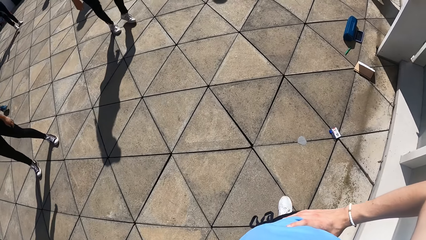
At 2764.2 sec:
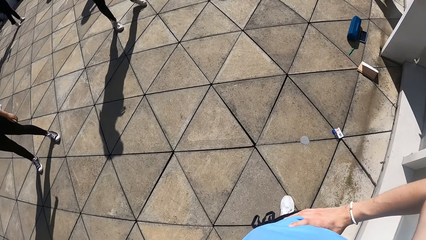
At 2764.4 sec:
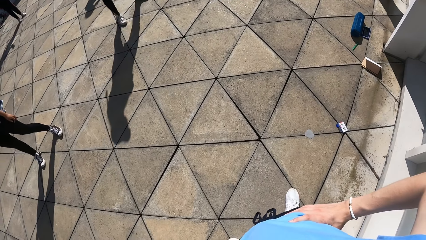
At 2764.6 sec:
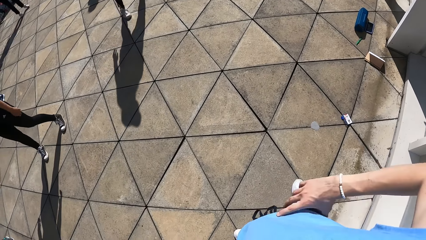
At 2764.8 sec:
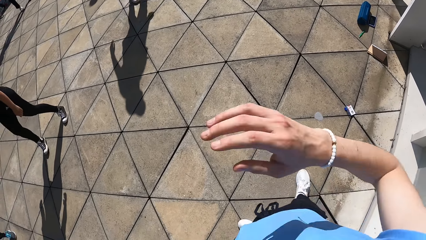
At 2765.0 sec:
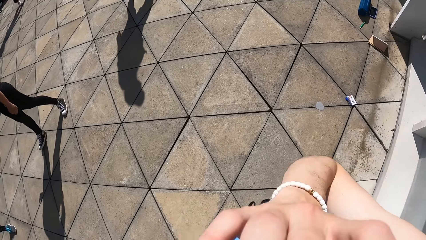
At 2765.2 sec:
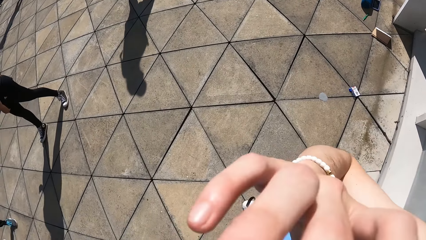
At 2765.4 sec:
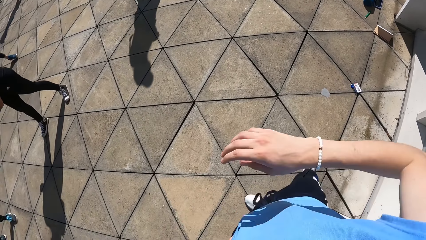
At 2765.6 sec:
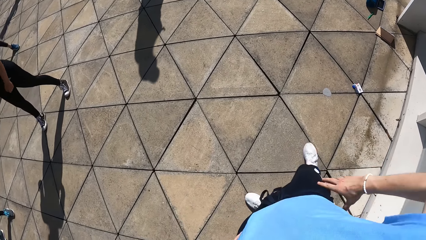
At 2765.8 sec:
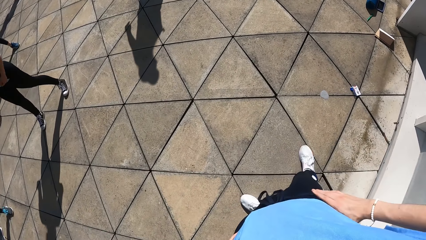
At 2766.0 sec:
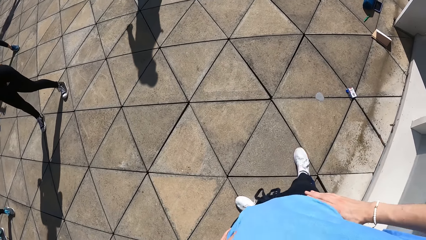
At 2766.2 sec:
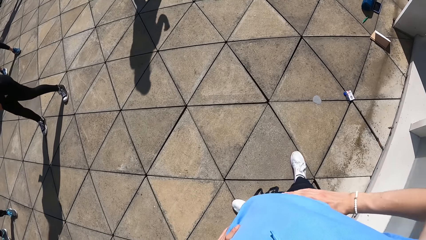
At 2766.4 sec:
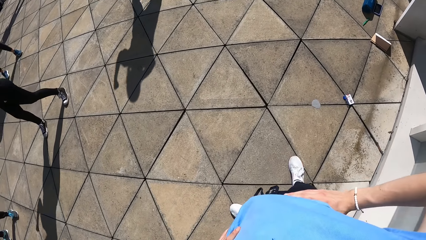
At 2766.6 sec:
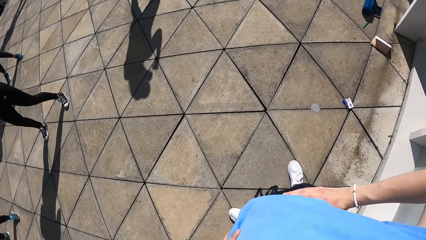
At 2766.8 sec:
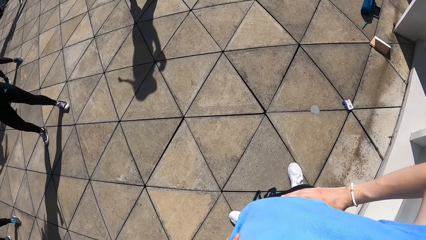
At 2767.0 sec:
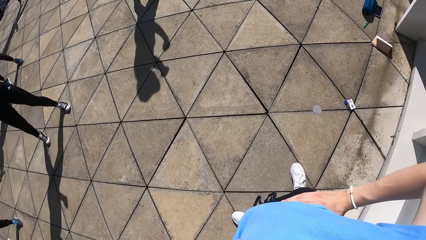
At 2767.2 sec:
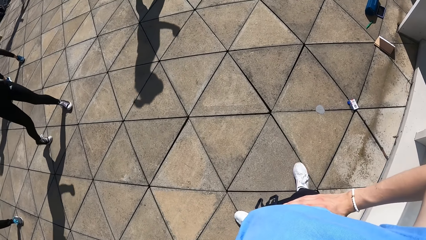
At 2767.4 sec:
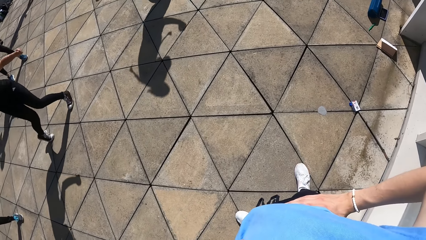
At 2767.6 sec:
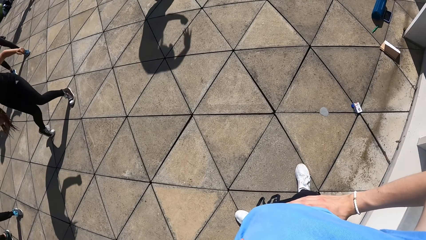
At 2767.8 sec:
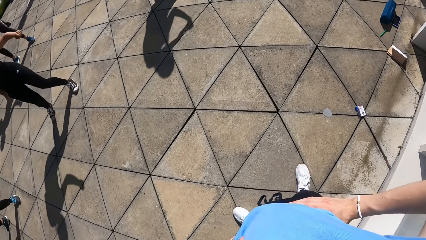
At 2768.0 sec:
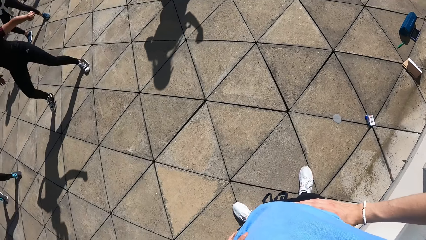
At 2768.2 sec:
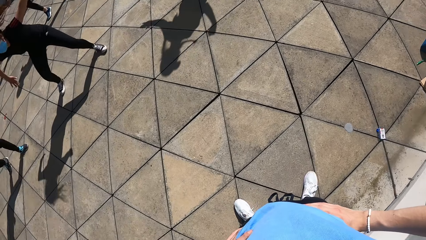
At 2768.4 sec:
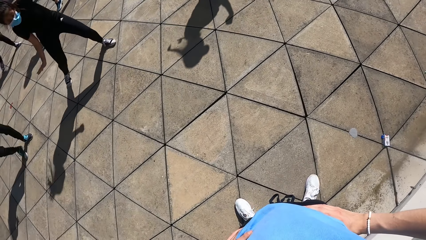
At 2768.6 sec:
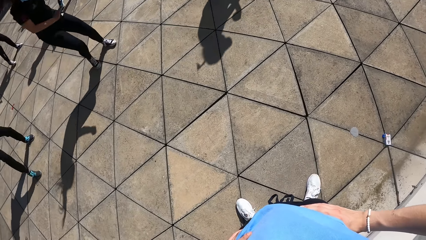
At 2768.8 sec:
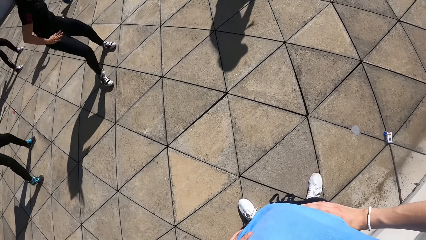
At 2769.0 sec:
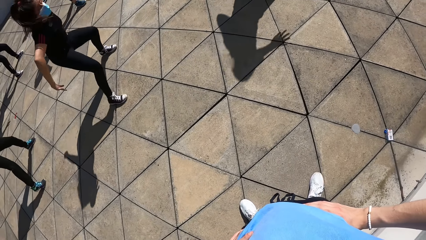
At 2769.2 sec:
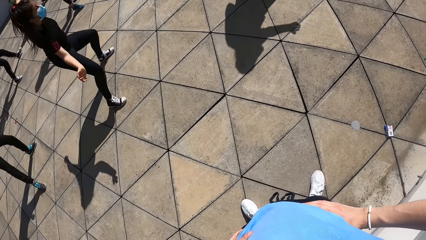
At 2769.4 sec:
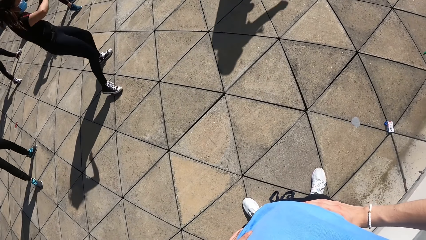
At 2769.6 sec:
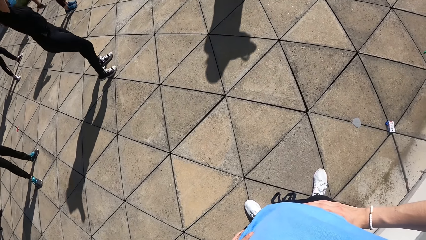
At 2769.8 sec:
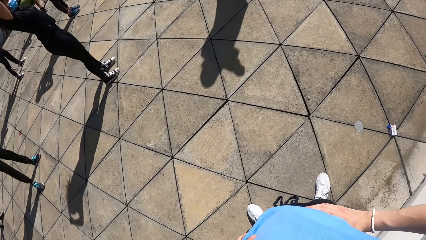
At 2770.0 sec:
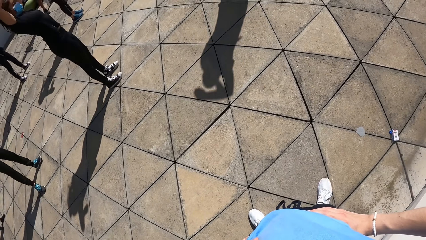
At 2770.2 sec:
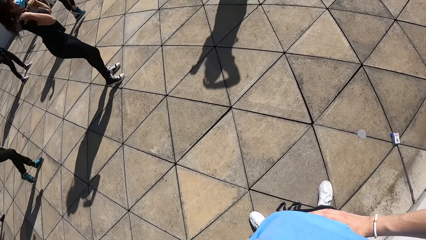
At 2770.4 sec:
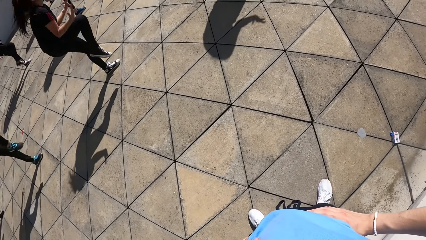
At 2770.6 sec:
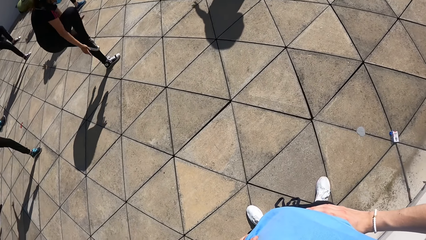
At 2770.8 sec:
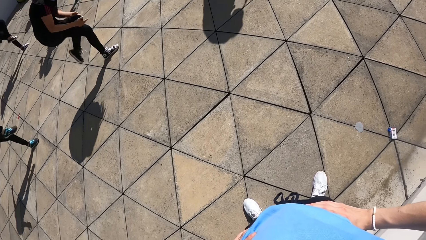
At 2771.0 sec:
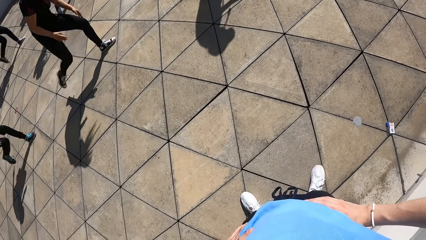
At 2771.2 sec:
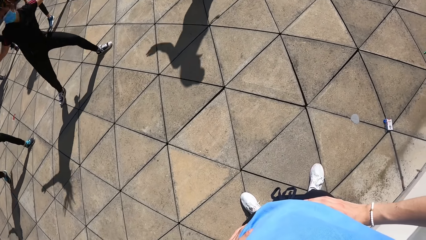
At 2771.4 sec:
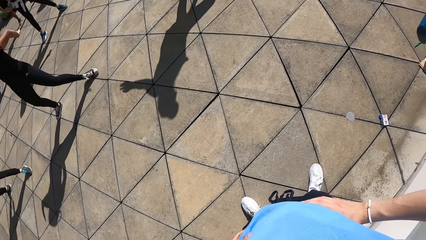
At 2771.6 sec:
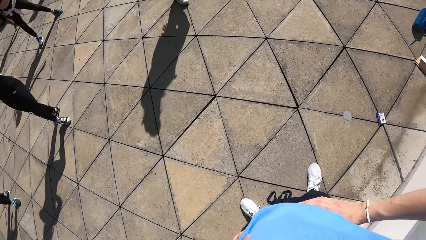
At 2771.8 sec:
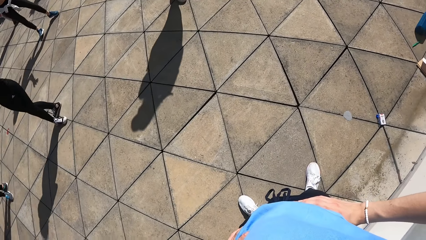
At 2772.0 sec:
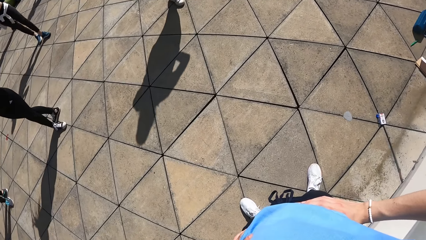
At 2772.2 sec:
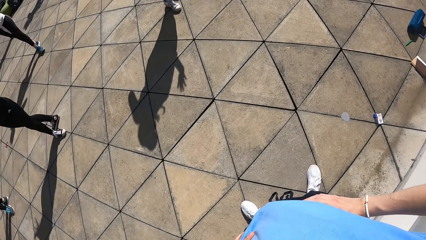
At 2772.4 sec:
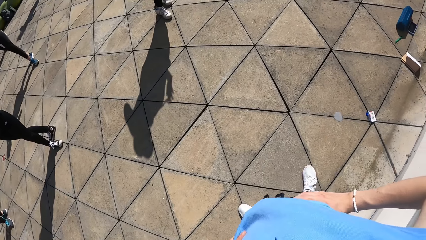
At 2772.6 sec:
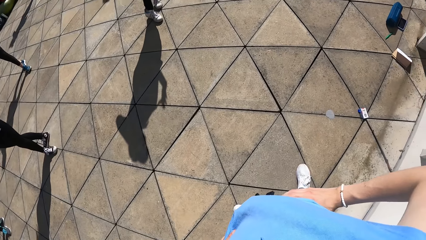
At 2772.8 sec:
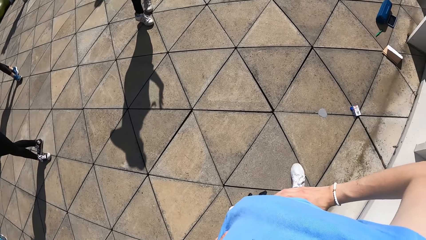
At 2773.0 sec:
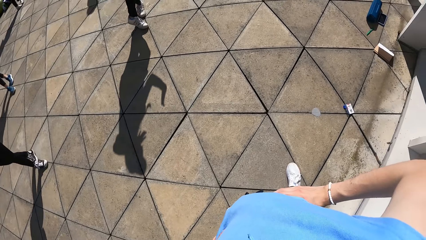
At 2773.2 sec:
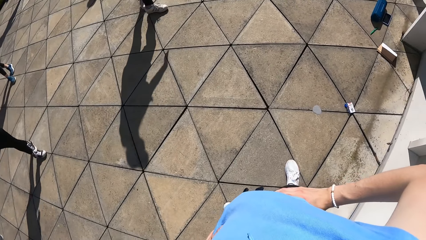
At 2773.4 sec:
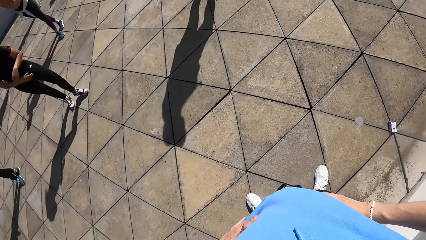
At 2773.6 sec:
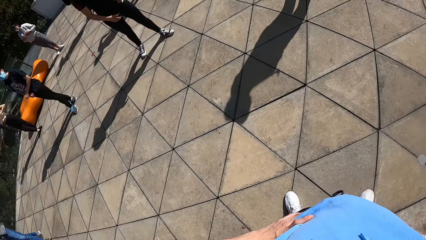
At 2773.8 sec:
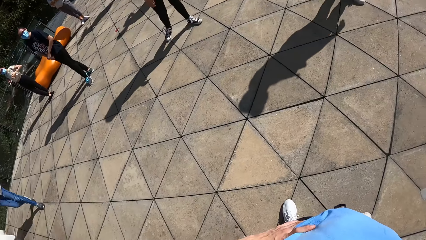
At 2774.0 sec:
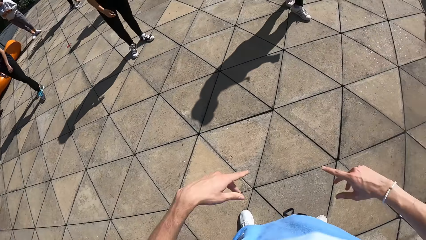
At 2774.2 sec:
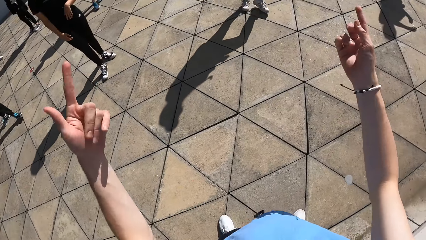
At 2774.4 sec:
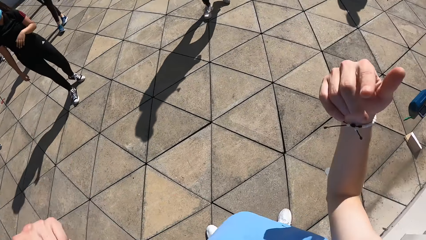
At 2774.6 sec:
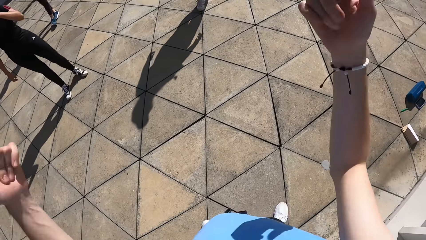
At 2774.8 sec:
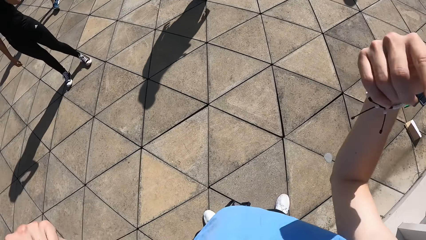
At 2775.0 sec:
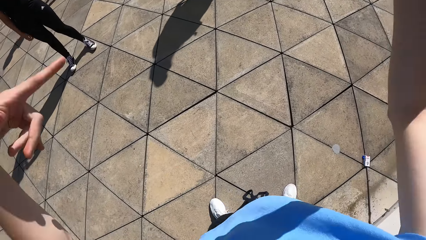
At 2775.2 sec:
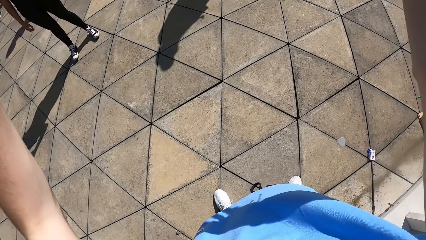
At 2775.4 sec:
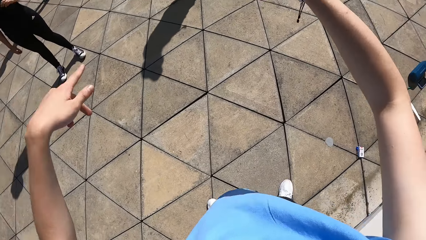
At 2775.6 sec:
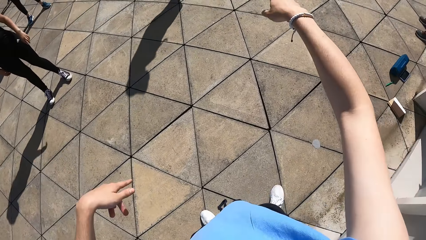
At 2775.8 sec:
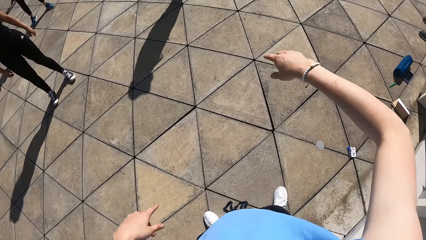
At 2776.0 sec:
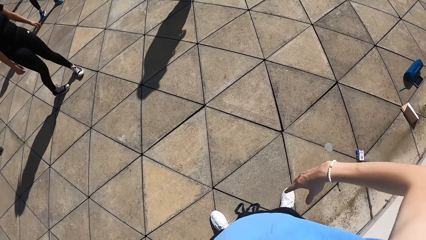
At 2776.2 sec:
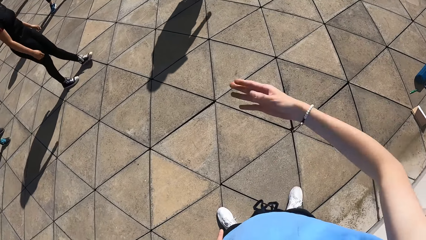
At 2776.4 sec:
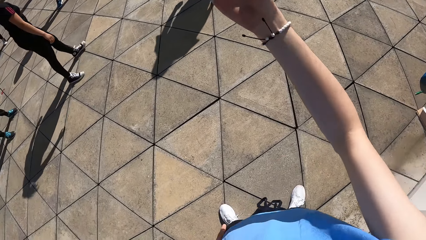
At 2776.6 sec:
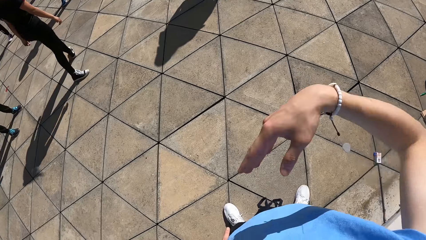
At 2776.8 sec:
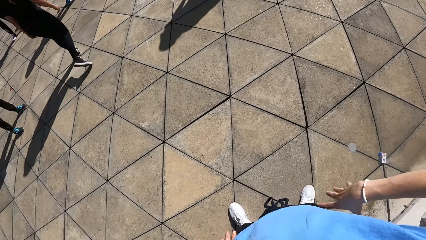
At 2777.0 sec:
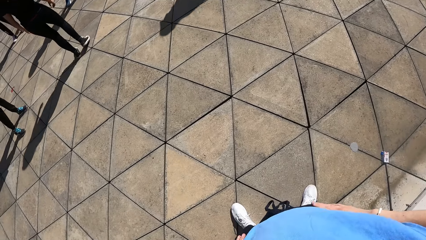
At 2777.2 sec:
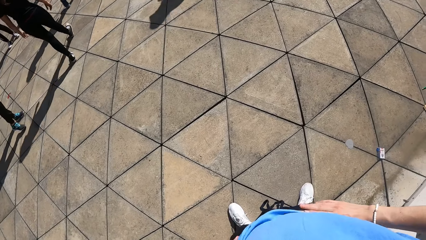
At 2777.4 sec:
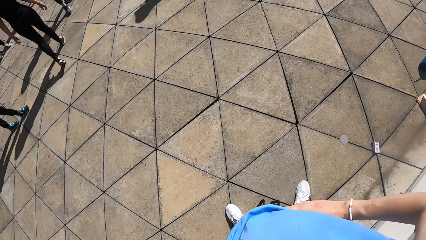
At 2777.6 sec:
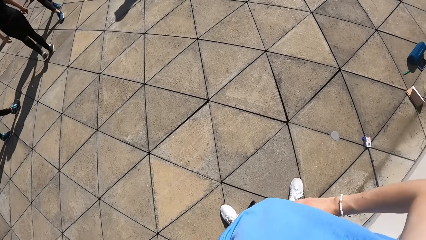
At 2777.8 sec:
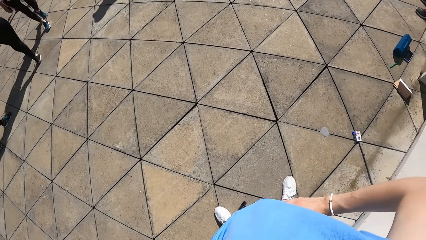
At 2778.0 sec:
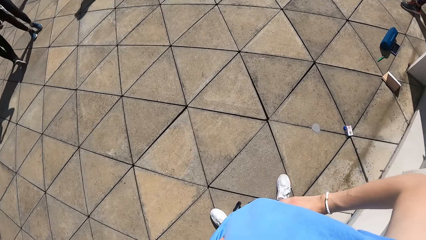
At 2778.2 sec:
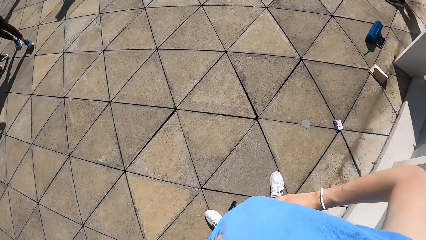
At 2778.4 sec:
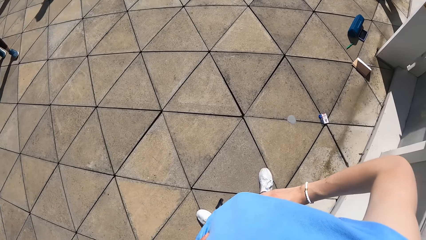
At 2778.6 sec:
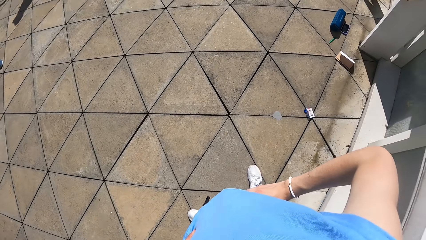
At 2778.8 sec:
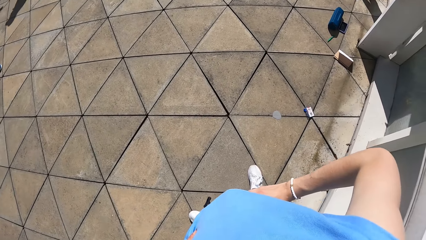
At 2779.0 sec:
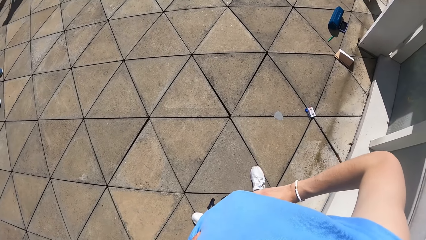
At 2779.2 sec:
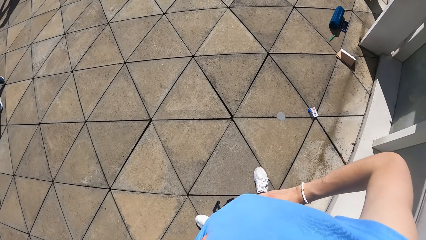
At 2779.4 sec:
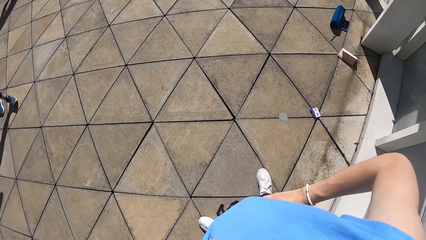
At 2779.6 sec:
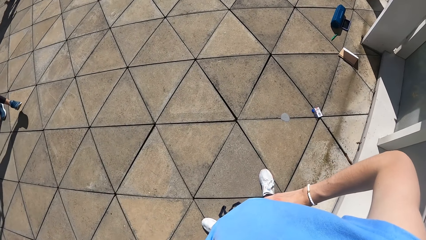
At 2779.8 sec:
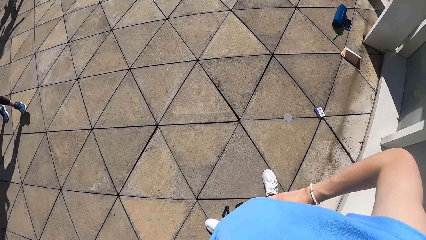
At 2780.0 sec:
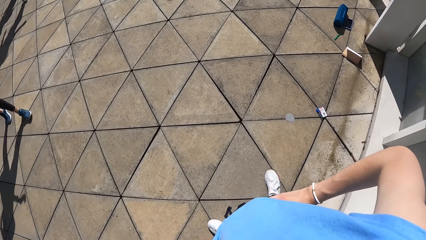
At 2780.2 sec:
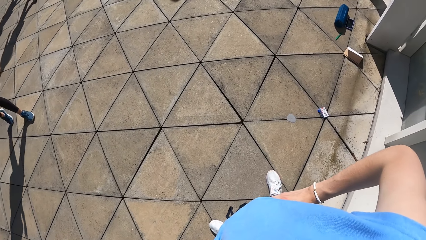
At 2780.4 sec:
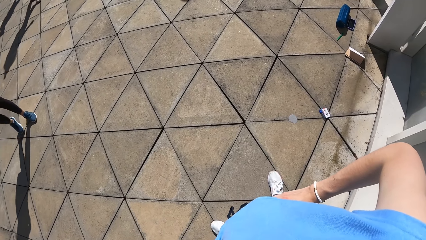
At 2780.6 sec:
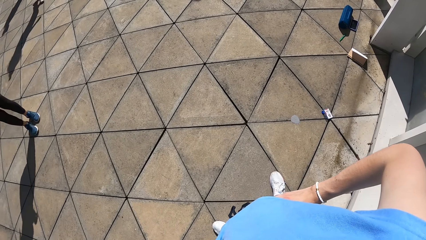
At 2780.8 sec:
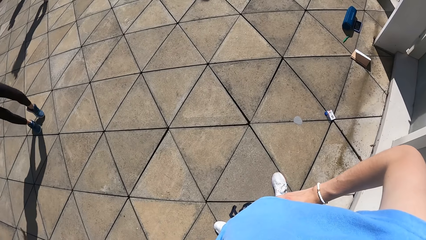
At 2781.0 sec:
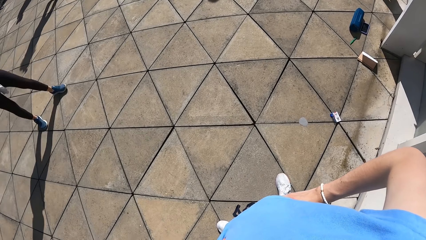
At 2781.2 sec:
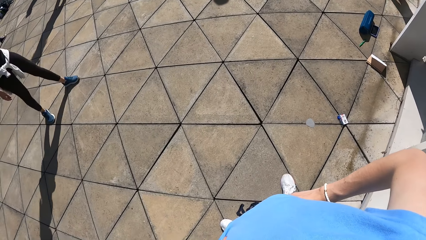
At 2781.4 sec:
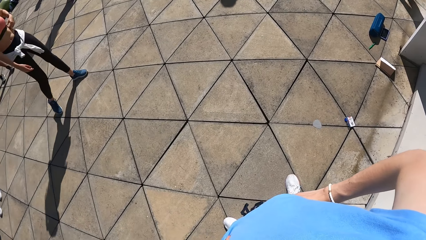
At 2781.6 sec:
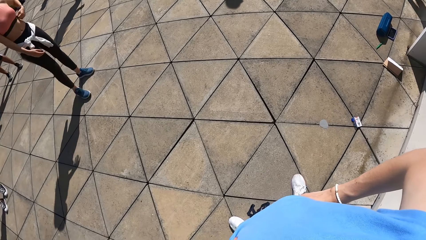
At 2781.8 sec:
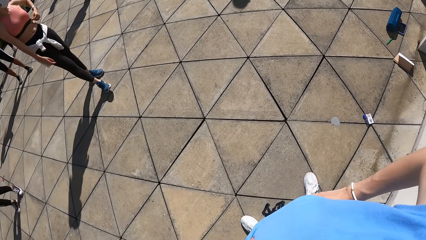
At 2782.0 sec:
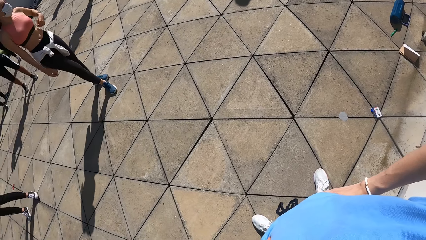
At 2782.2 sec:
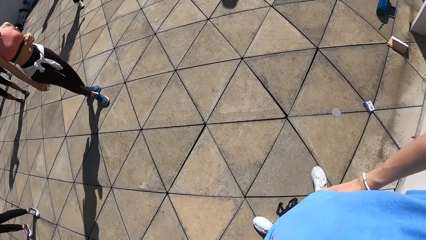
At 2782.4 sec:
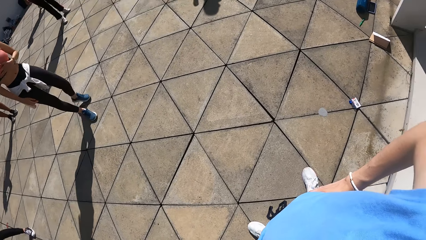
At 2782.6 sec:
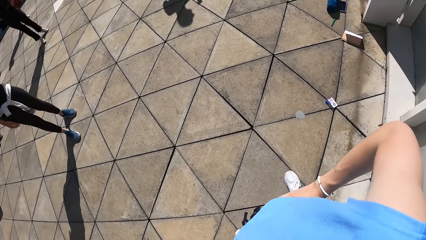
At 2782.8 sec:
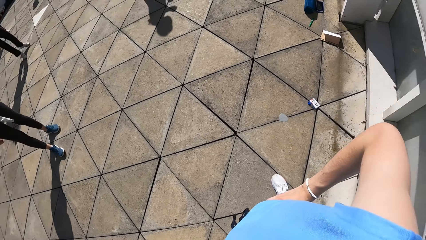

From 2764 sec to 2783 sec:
The camera wearer removes his right hand from his waist. He adjusts the camera with the right hand. He places his right hand on his waist. He holds the waist with both hands. He looks around. He removes both hands from his waist and dances with the group of people. He points at the back with the index fingers of the right and the left hand. He lifts both hands up, points with the left index finger and waves the right hand. He places his right hand on his waist. He holds the waist with the right hand. He looks around.
